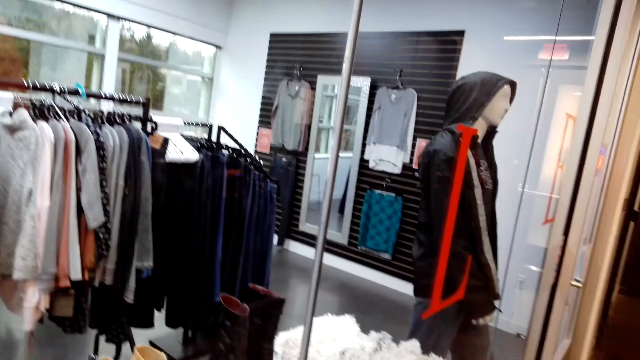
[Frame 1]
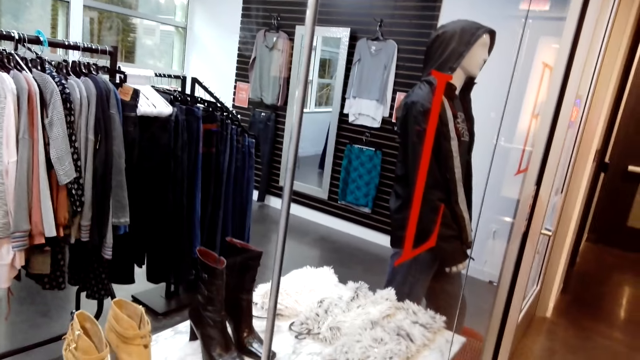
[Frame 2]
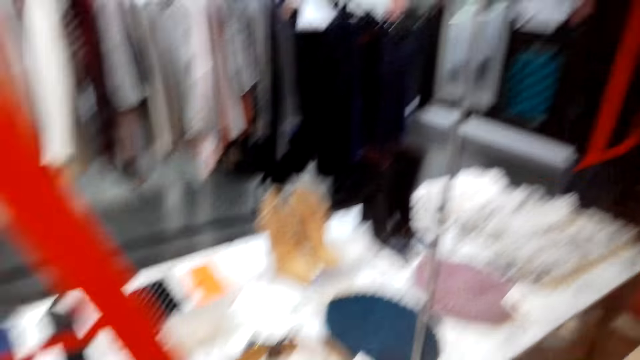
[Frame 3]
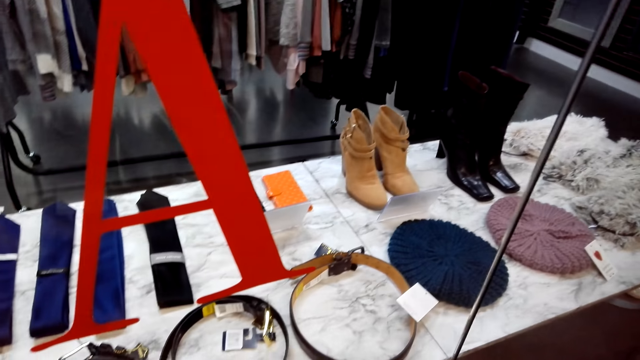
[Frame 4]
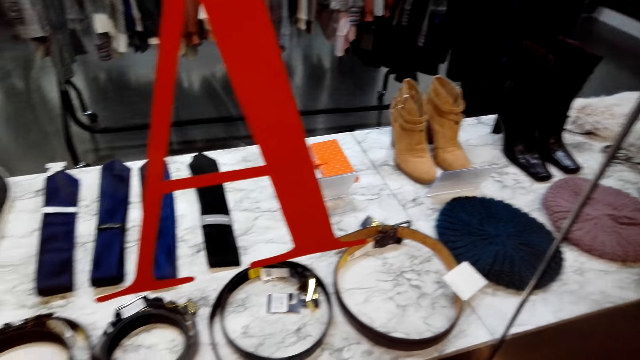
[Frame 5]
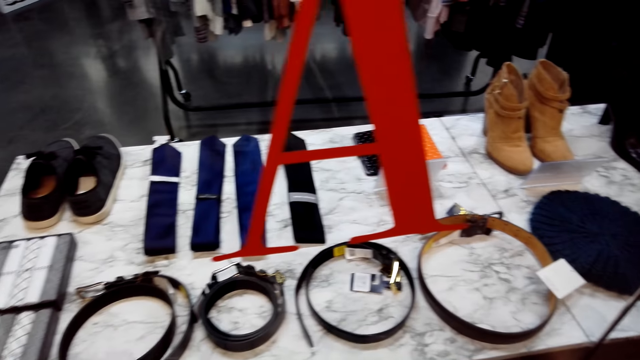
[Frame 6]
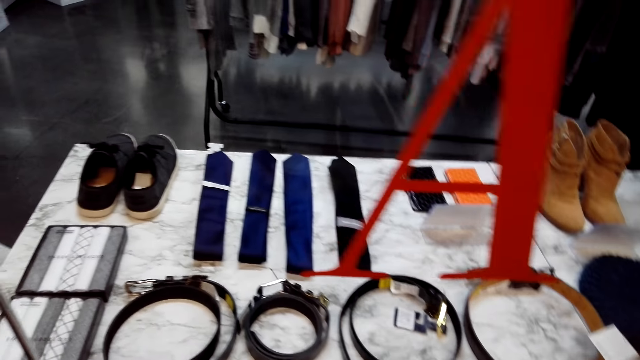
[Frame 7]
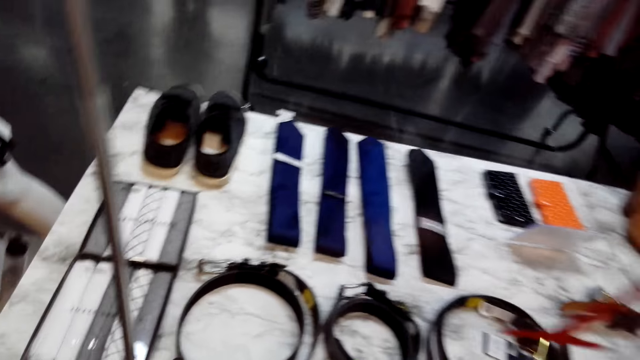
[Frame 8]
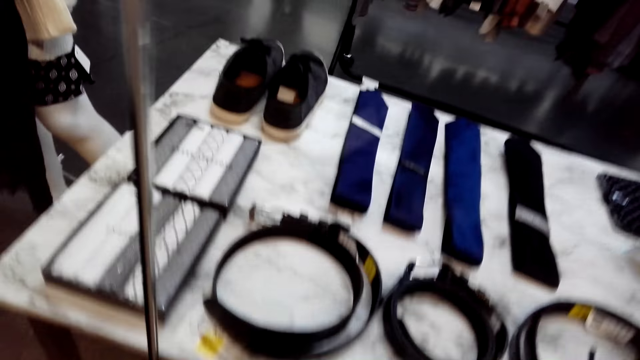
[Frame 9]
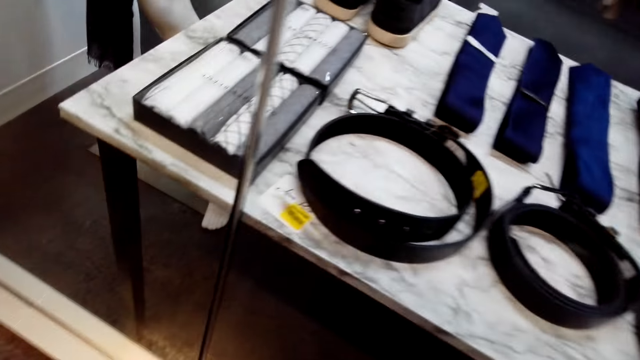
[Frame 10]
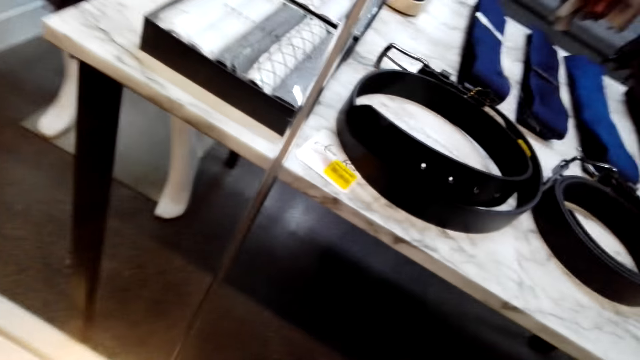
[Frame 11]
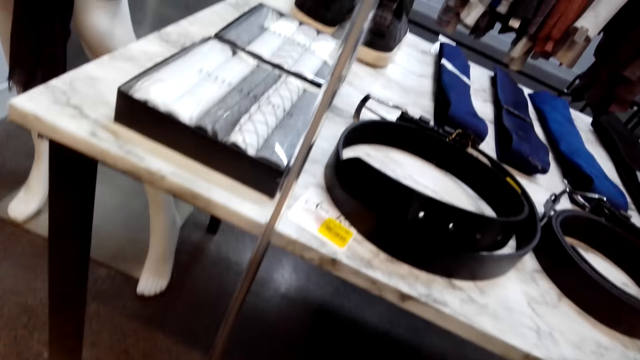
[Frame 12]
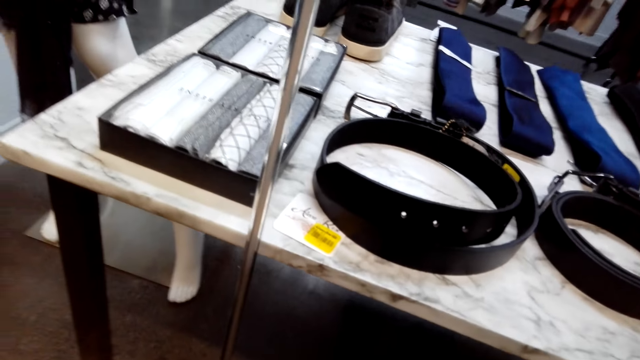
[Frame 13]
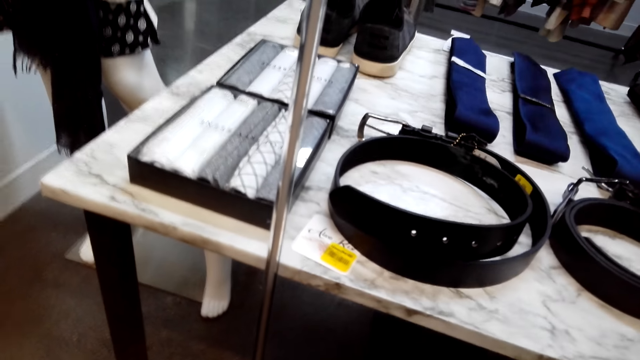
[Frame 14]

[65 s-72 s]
The camera wearer looks around.

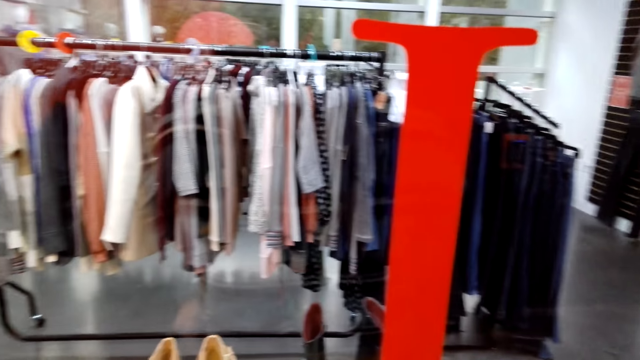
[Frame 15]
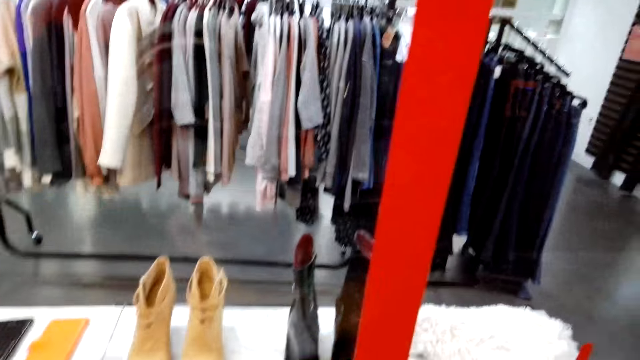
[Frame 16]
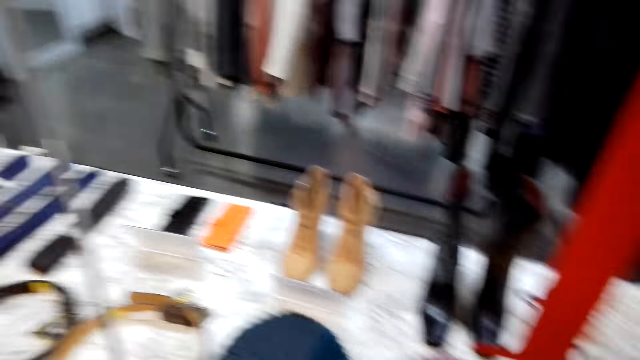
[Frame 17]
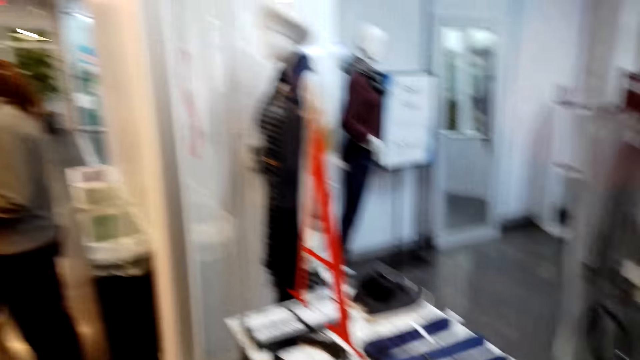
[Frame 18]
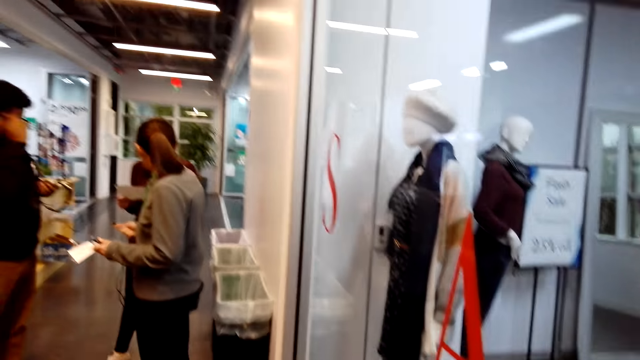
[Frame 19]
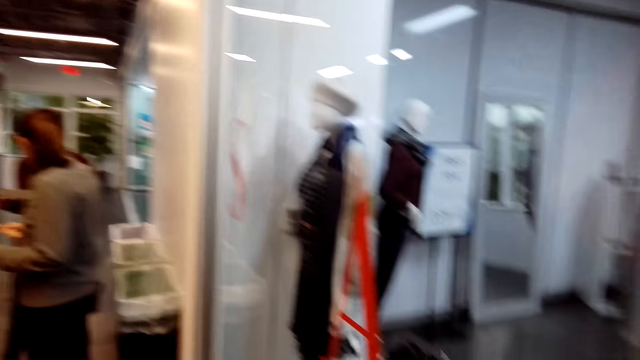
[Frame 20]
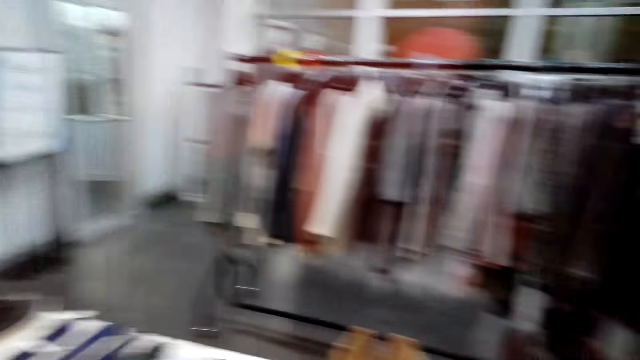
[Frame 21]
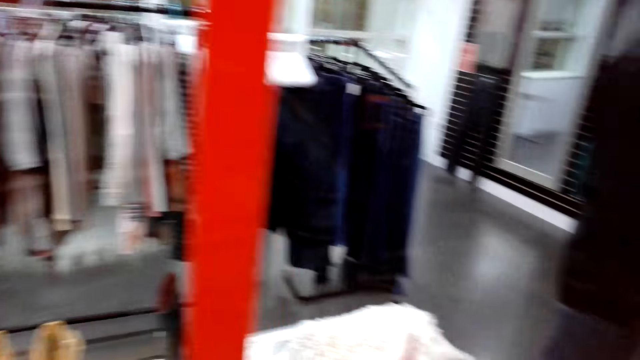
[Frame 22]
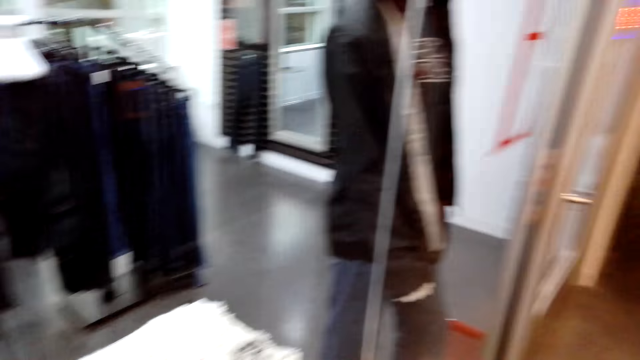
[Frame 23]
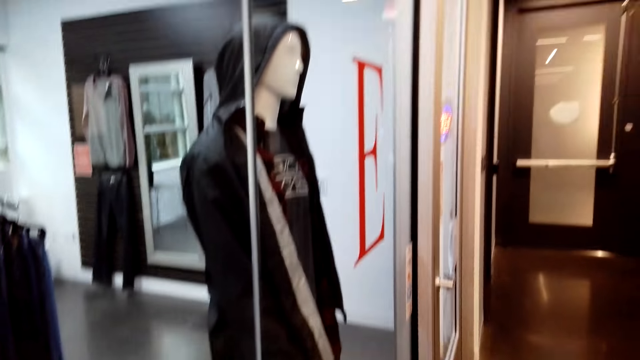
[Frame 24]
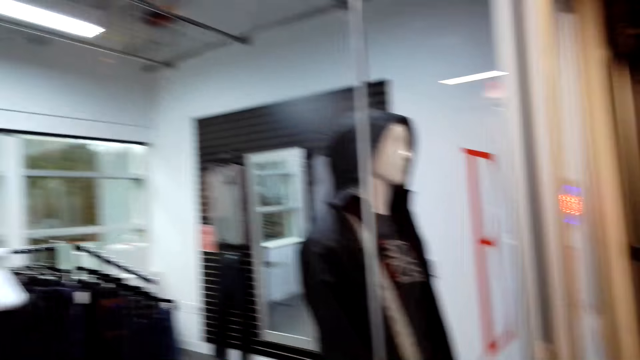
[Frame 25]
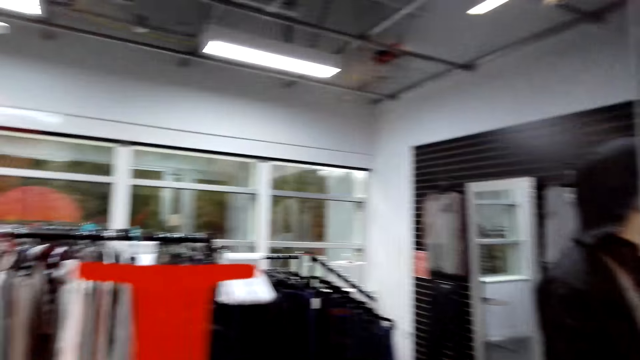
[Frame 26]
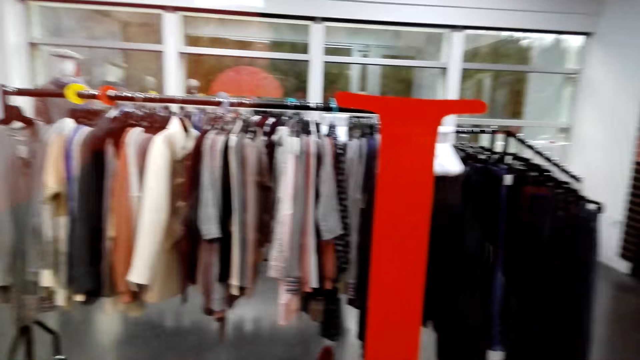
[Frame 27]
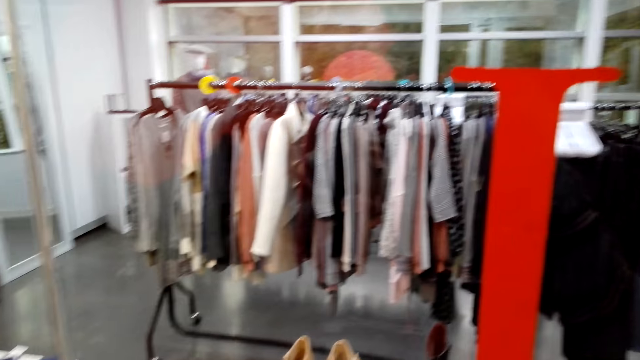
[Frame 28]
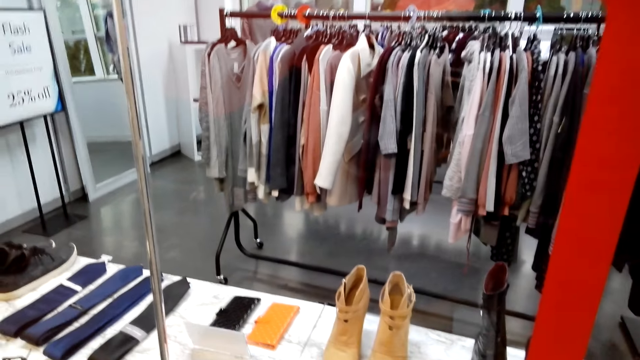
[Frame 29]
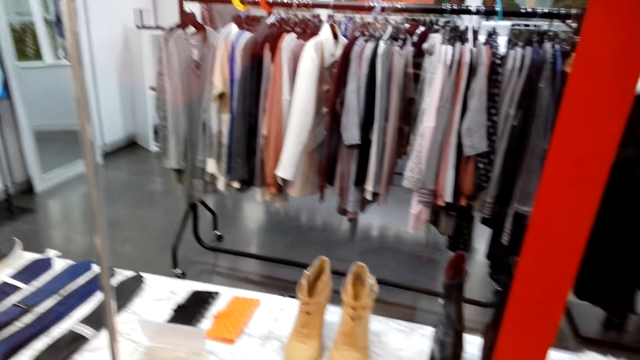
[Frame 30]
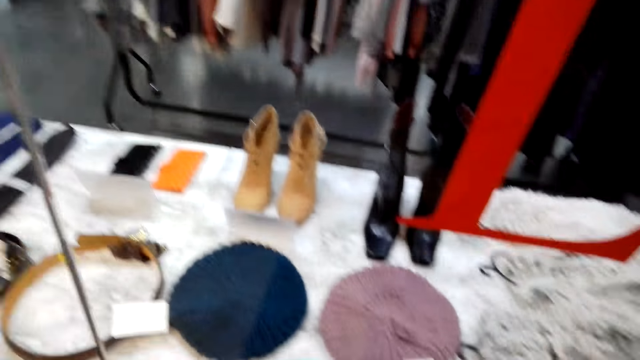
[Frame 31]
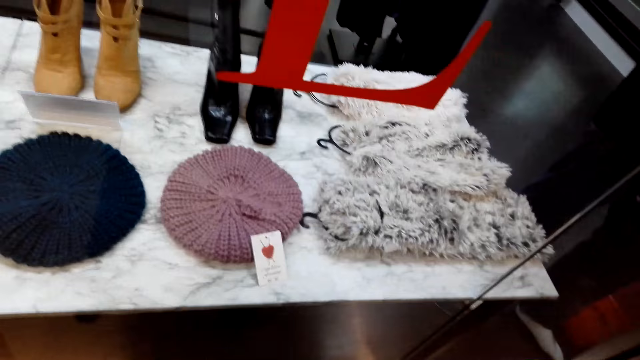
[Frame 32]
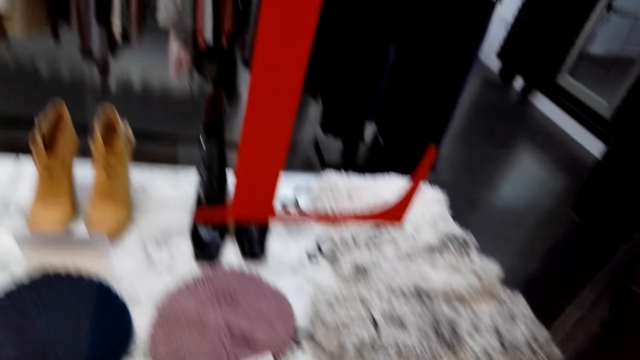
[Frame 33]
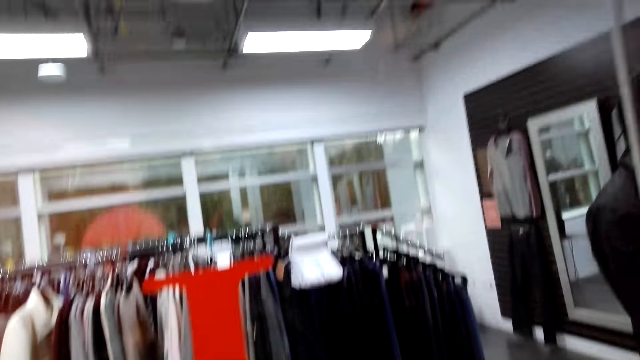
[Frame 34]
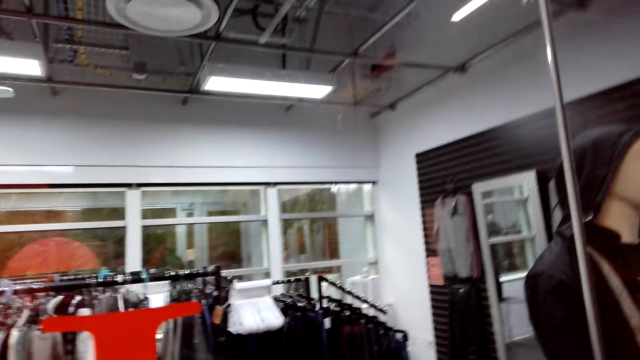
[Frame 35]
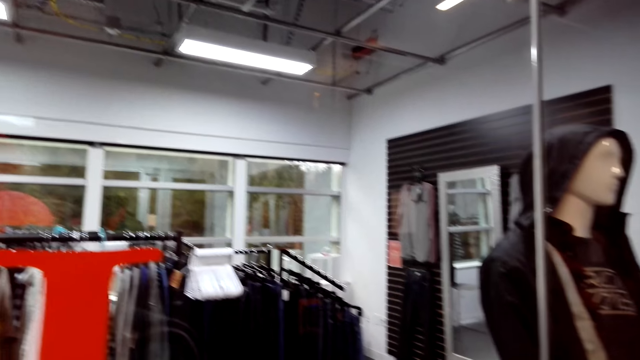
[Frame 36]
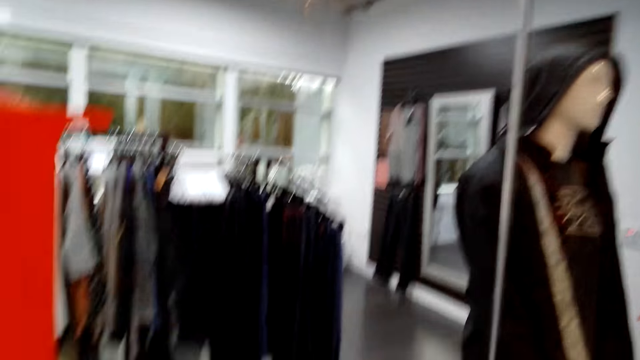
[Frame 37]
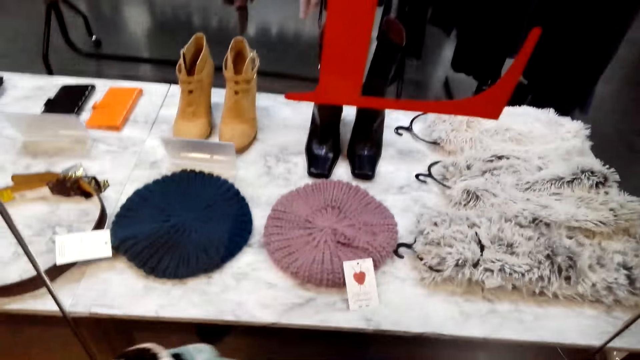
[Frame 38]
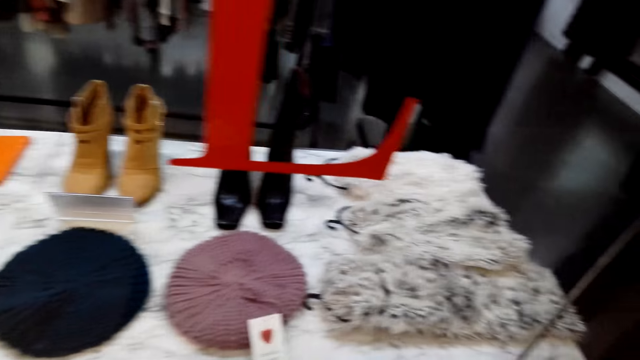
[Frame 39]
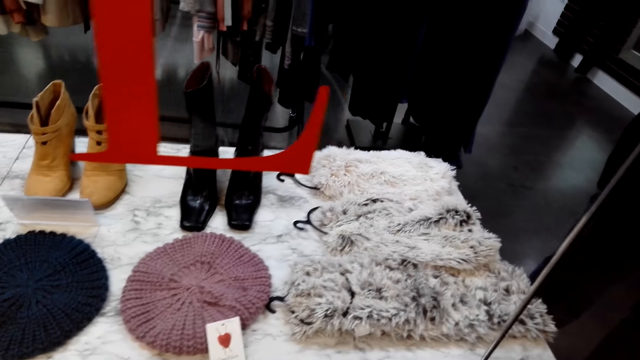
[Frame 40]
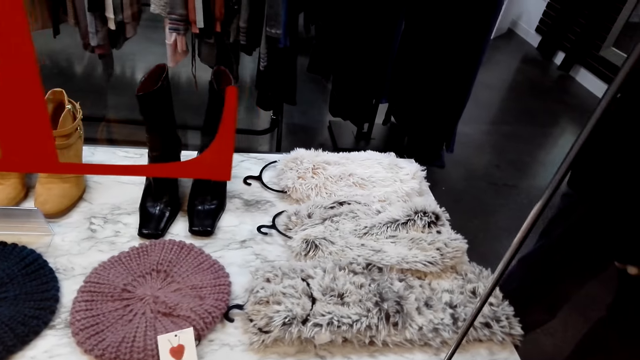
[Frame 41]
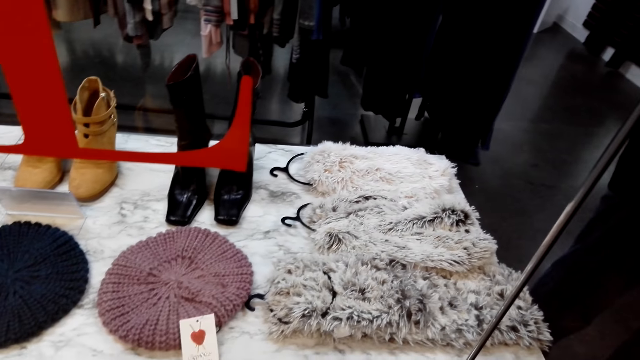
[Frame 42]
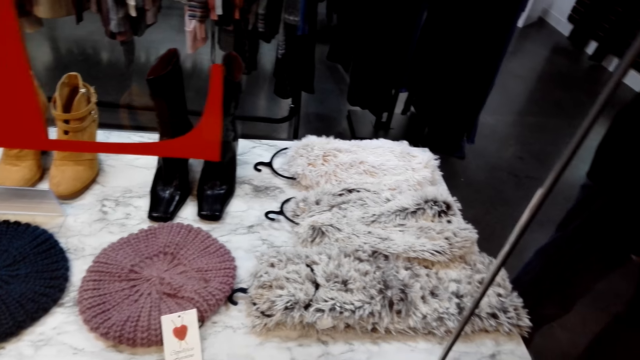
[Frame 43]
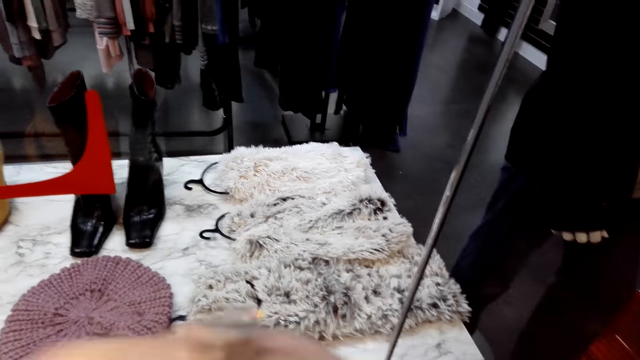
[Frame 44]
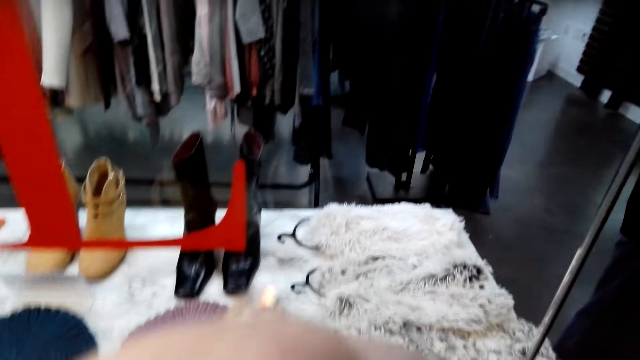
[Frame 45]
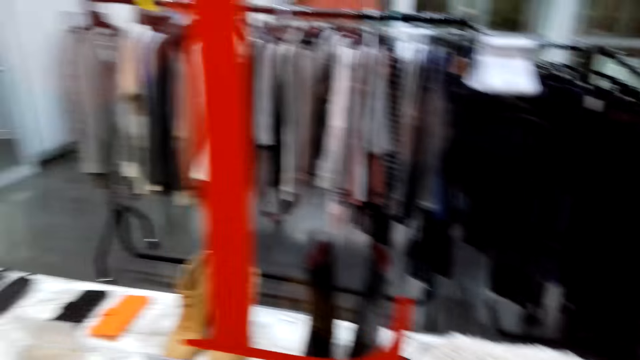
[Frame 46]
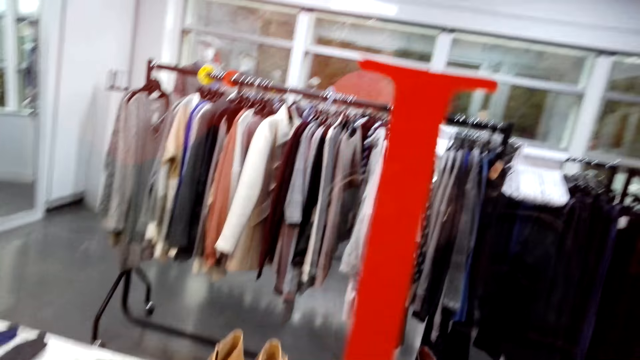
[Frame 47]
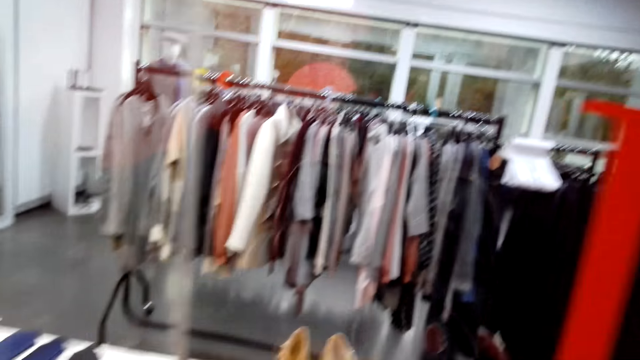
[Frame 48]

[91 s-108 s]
A woman converses with a man. The camera wearer looks around. They move the hand and walk in the room.
